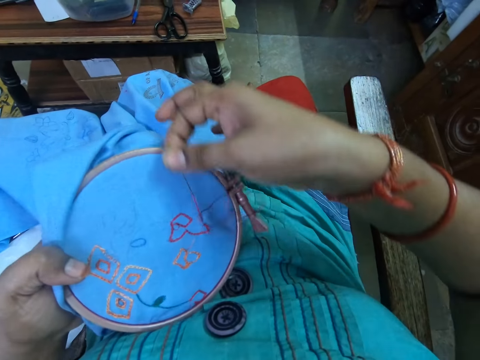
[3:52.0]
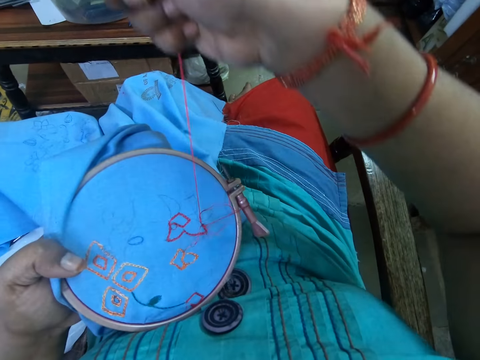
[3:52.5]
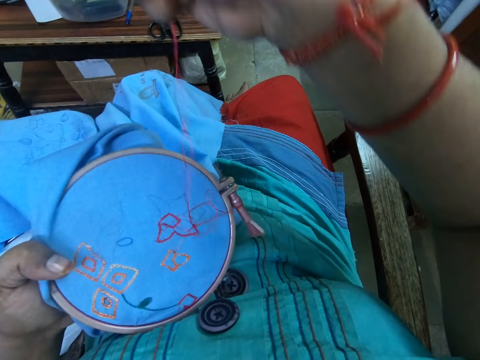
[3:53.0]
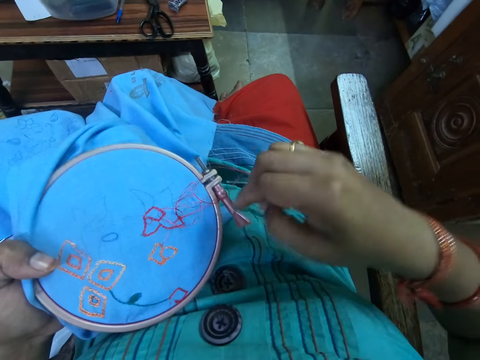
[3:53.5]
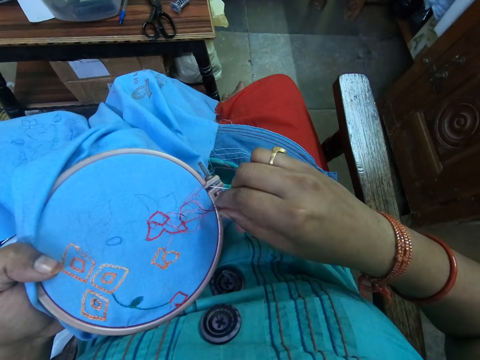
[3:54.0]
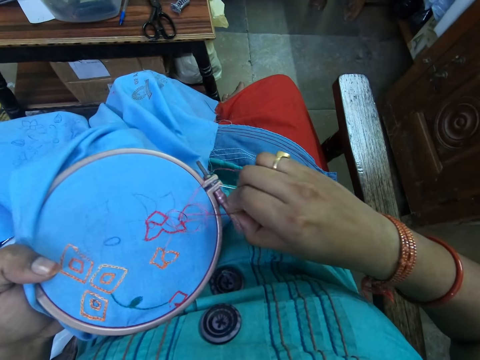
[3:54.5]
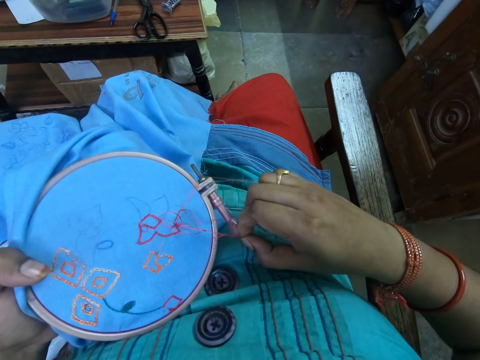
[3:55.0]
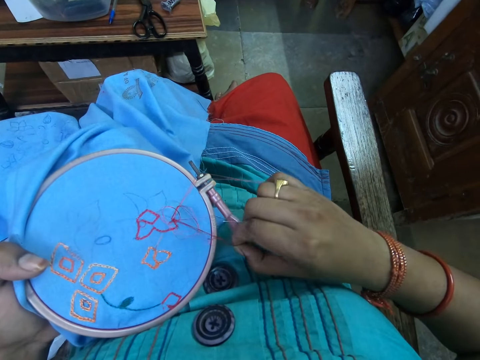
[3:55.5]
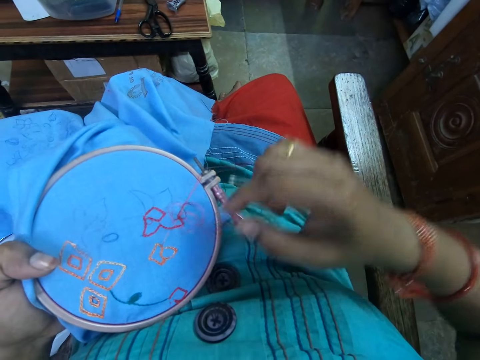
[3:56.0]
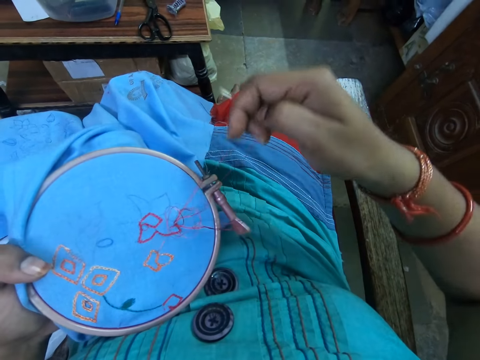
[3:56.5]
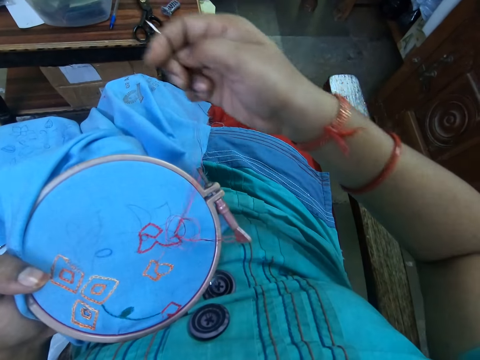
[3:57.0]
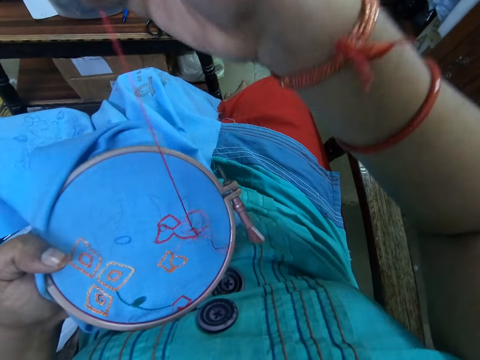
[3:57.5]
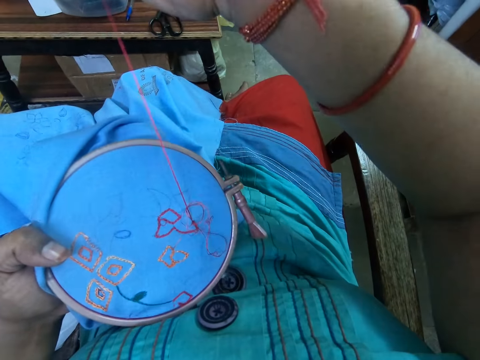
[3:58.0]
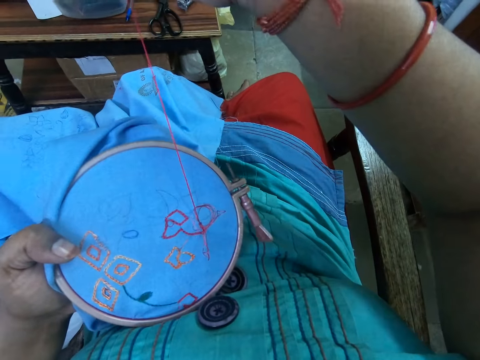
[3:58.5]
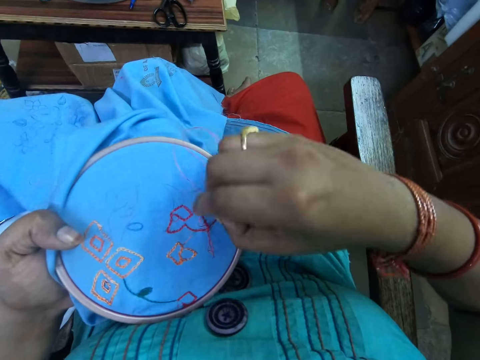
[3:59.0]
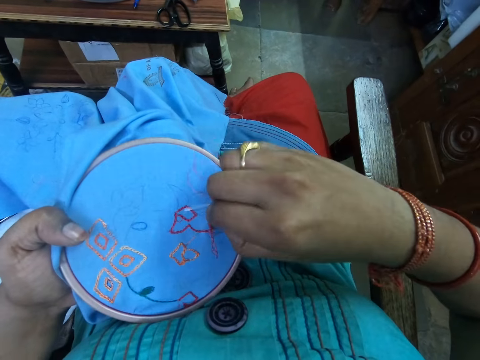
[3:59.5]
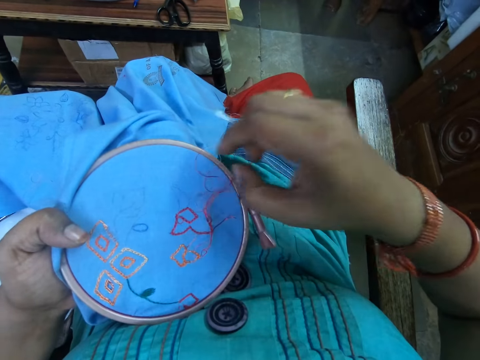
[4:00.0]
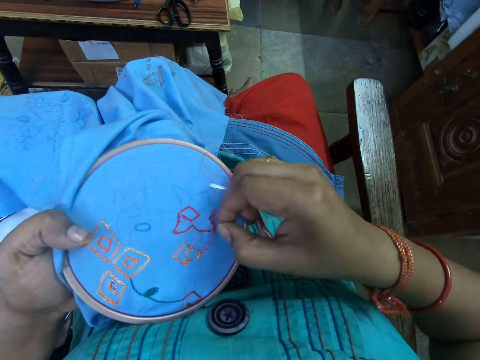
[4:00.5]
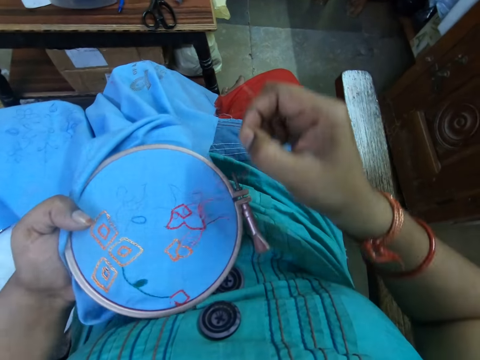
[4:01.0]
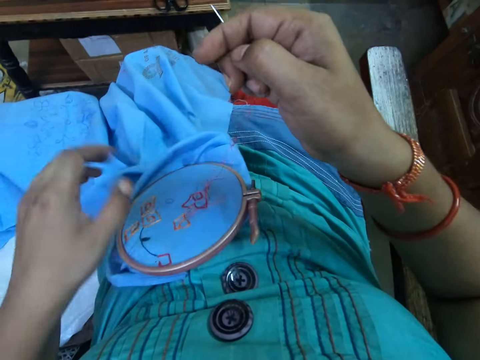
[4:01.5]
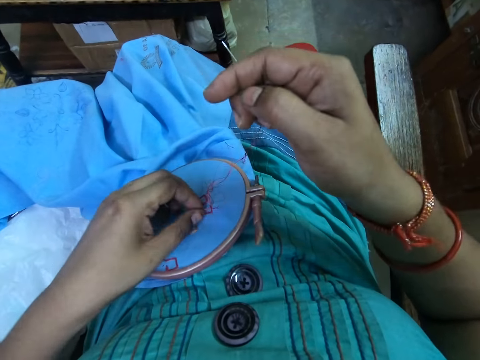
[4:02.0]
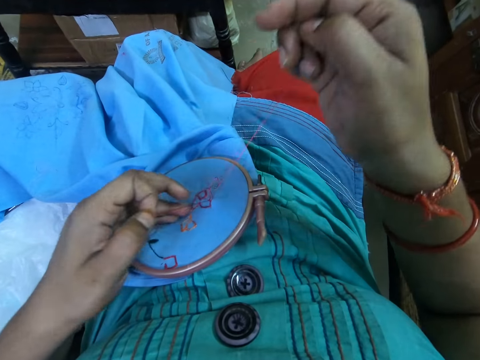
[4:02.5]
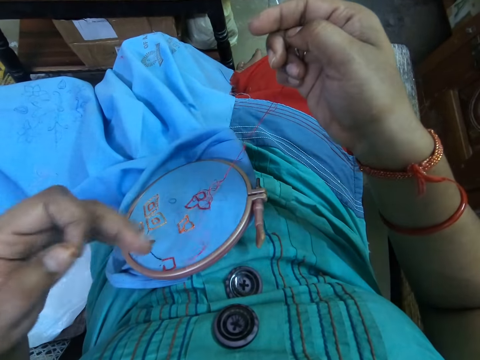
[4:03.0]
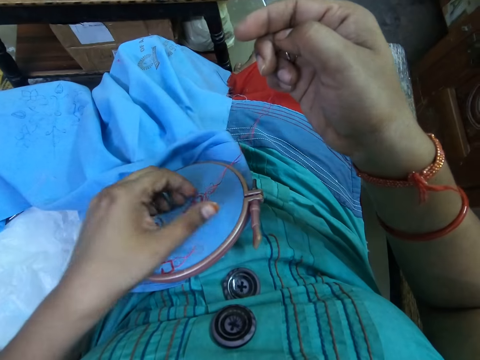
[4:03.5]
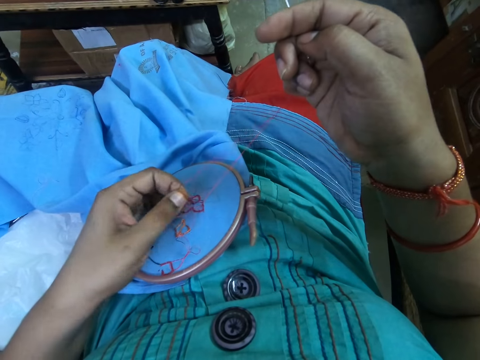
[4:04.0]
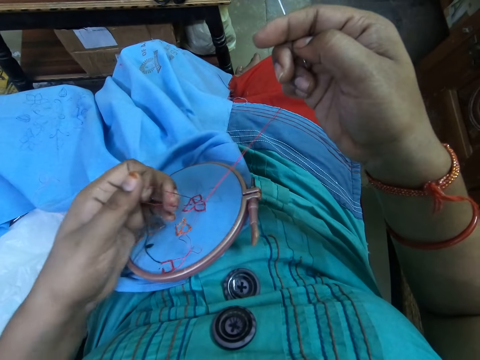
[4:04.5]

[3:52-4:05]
The camera wearer pulls the needle with thread with her right hand. She adjusts the thread on the cloth with her right hand. She pulls the needle with thread with her right hand. She adjusts the thread on the cloth with her right hand. She drops the embroidery hoop on her lap with her left hand. She adjusts the thread on the cloth with her left hand. She pulls the thread in the fabric.

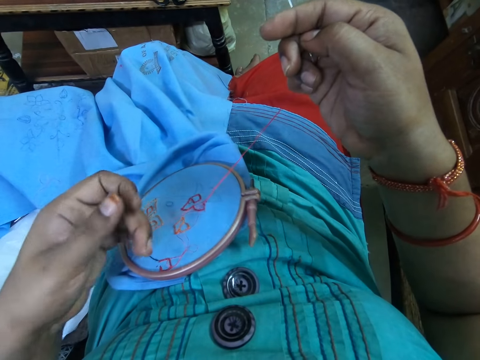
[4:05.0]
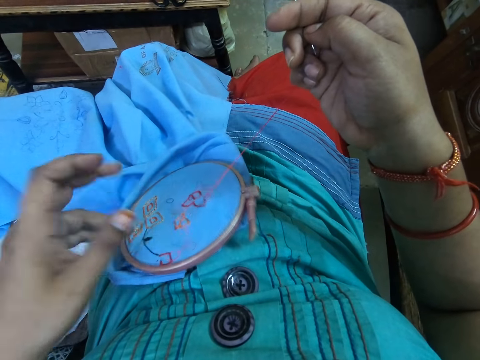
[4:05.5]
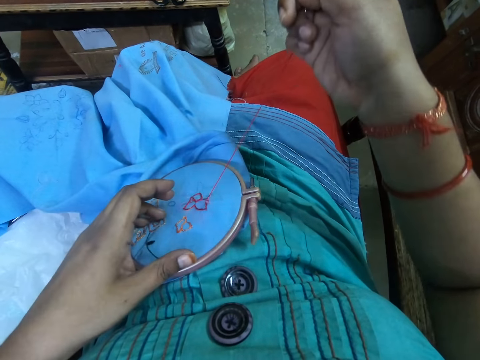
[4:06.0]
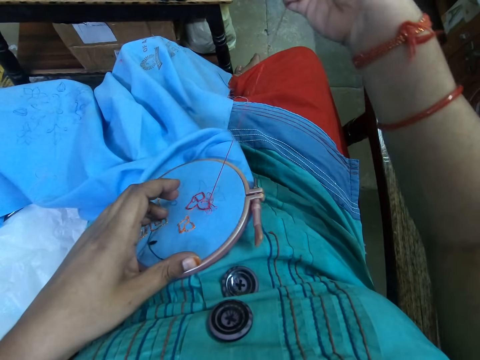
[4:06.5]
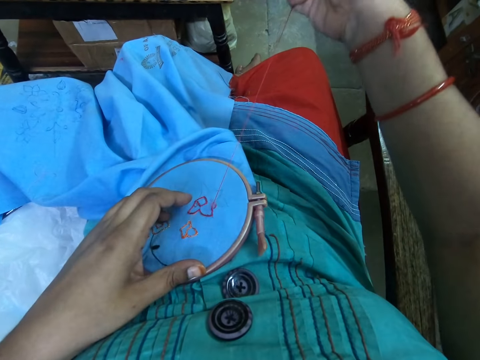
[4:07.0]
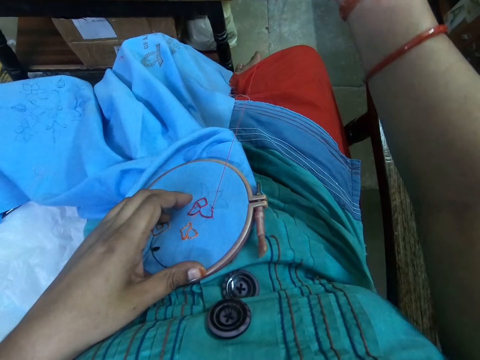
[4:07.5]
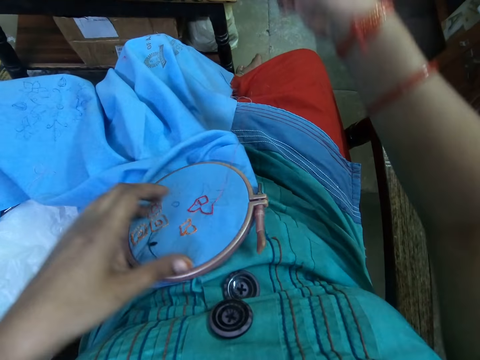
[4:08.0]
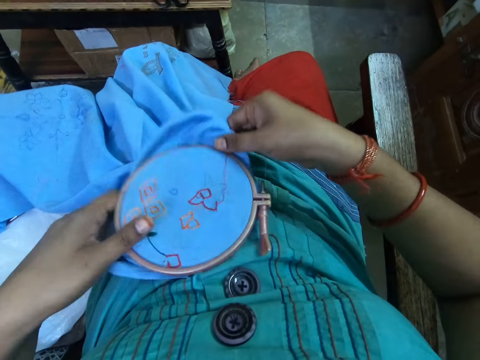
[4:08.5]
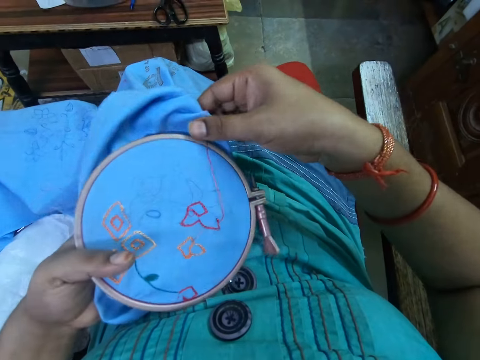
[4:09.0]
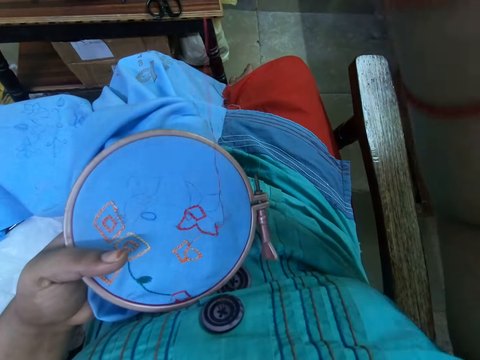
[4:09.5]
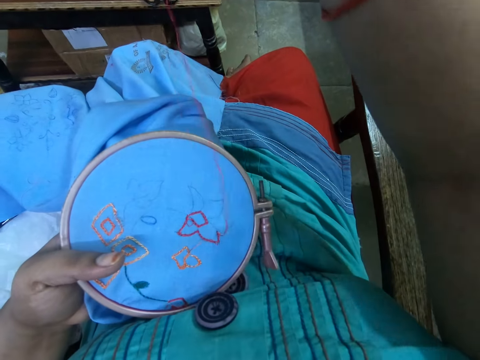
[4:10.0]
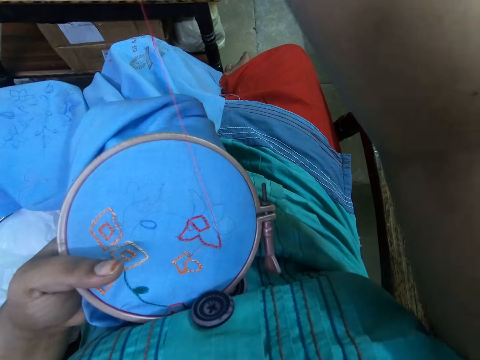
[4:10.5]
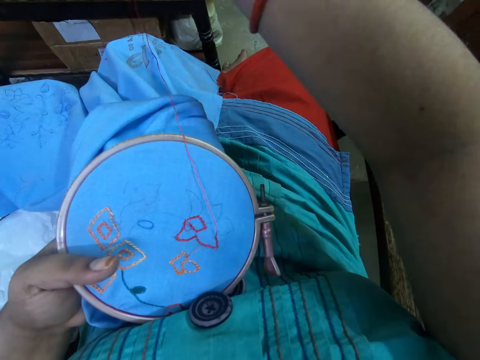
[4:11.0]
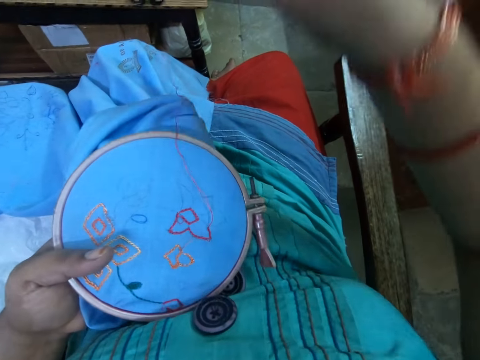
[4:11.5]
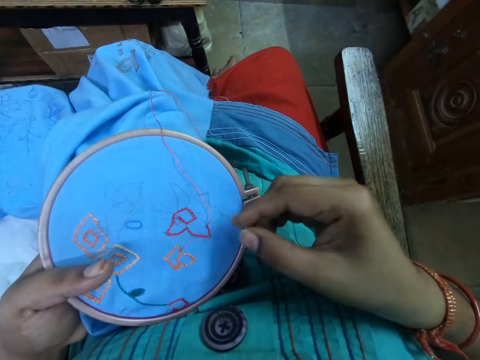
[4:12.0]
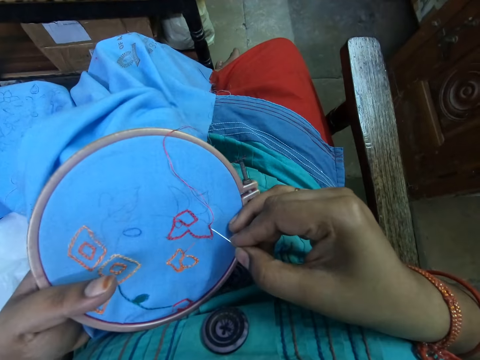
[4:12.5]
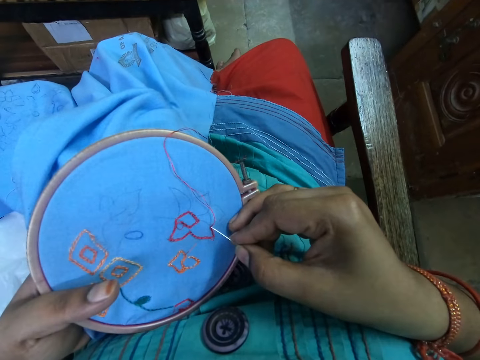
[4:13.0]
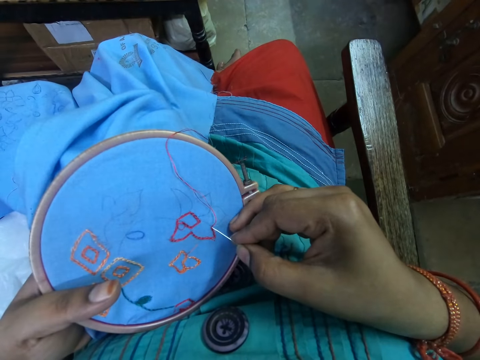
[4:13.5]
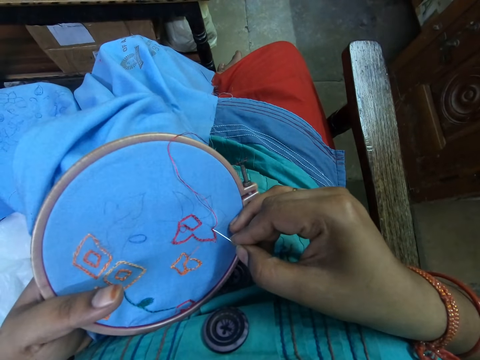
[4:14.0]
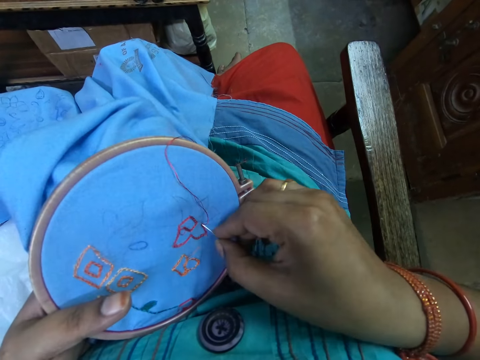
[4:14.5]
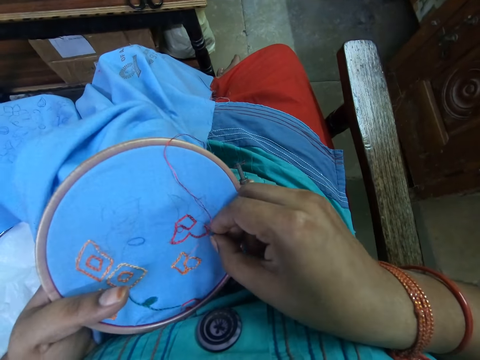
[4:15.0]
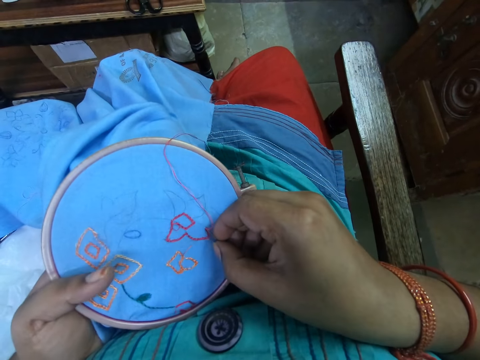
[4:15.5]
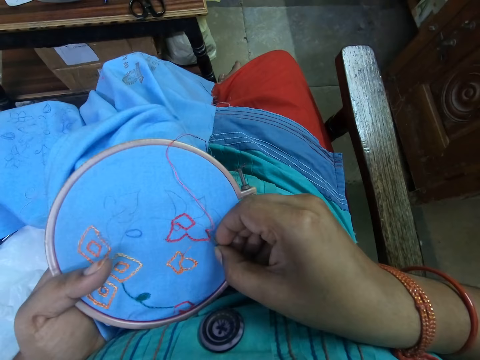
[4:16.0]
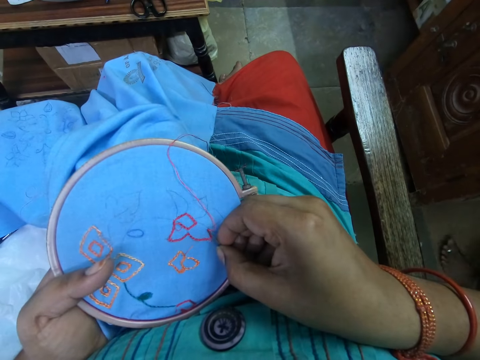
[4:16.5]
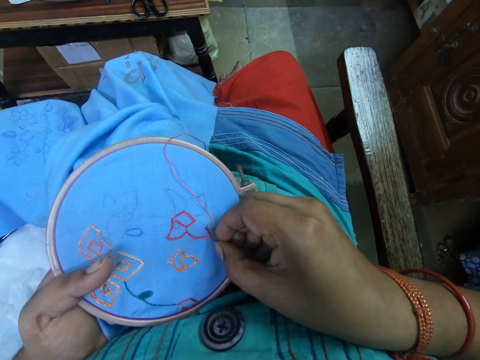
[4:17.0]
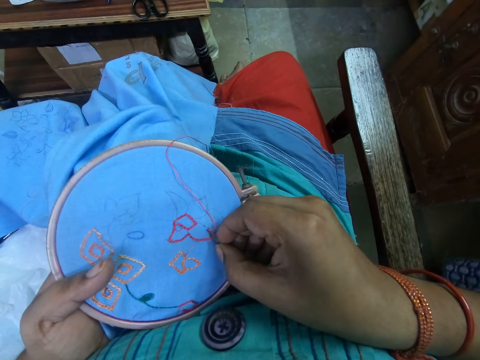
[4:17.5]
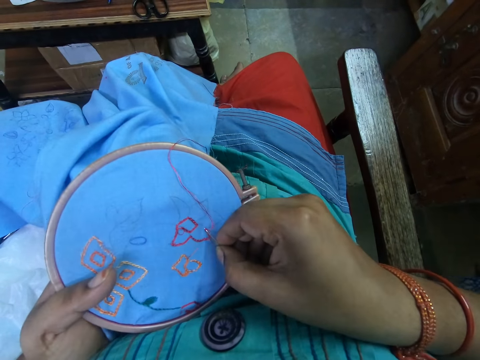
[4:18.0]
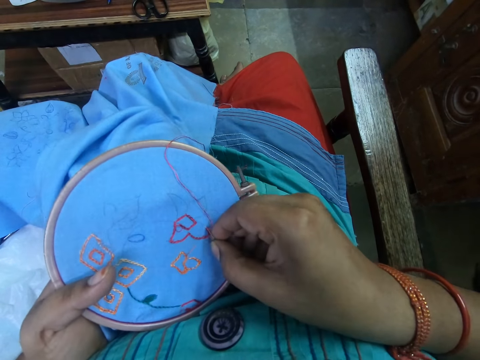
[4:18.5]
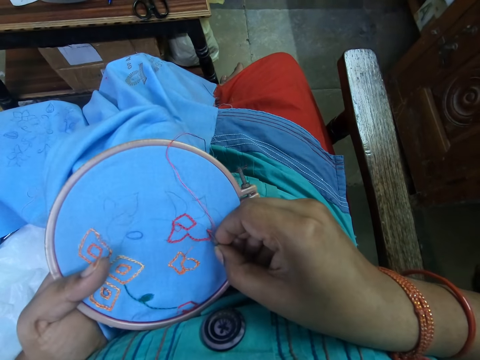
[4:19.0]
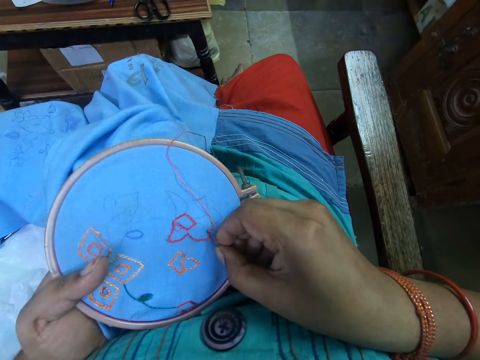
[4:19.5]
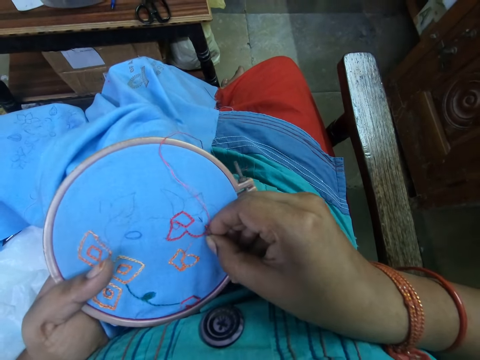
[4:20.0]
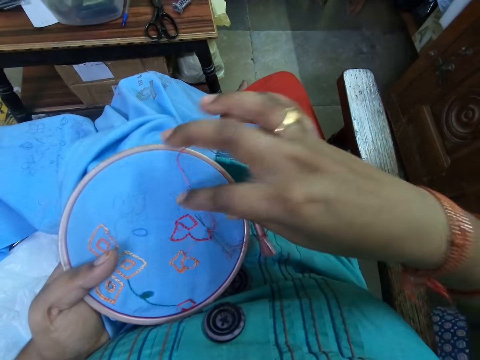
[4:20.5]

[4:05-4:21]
The camera wearer pulls the needle with thread with her right hand. She picks the embroidery hoop from her lap with her hands. She stitches the fabric pattern with a needle. She inserts the needle into the cloth with her right hand. A woman walks by the side of the camera wearer.
